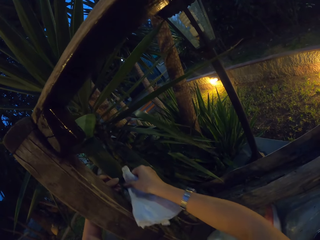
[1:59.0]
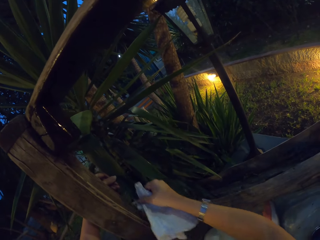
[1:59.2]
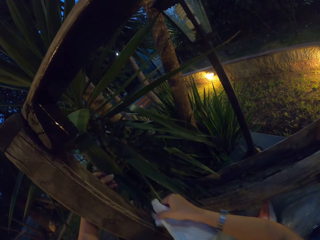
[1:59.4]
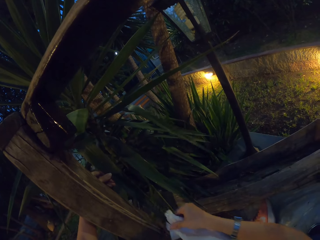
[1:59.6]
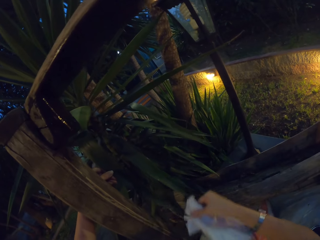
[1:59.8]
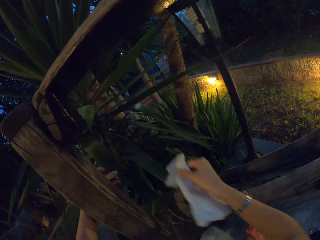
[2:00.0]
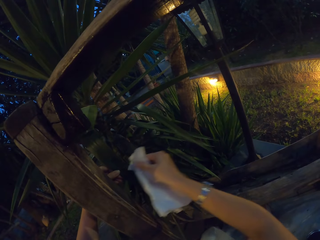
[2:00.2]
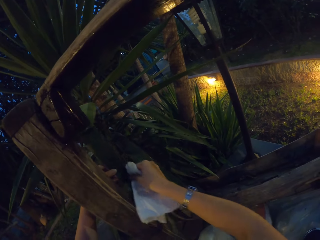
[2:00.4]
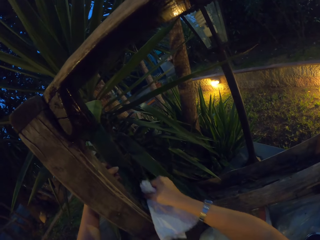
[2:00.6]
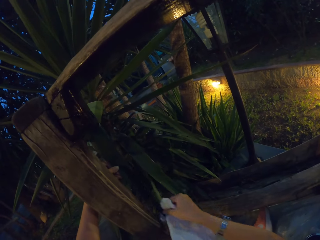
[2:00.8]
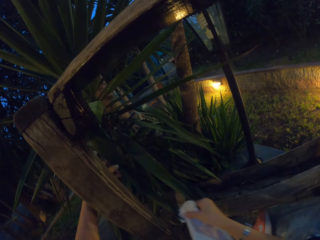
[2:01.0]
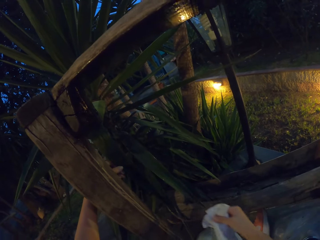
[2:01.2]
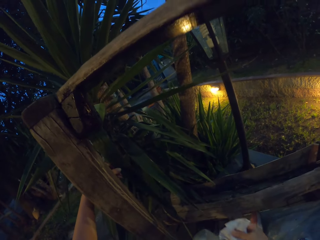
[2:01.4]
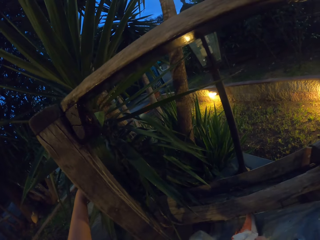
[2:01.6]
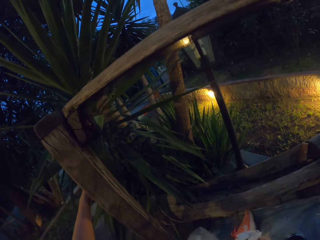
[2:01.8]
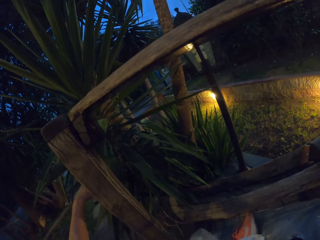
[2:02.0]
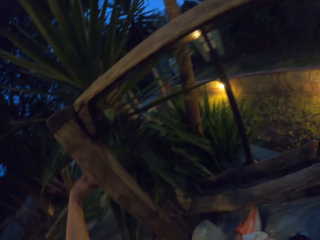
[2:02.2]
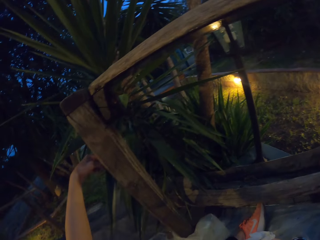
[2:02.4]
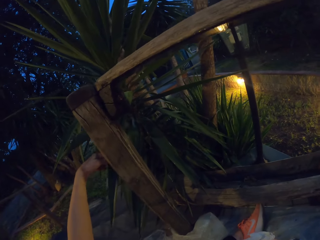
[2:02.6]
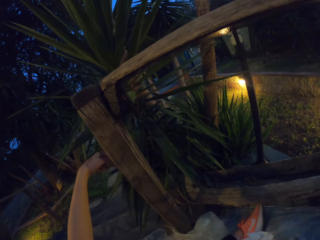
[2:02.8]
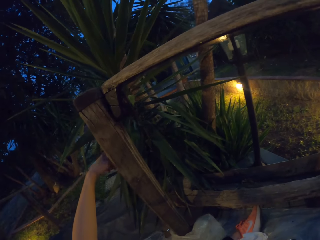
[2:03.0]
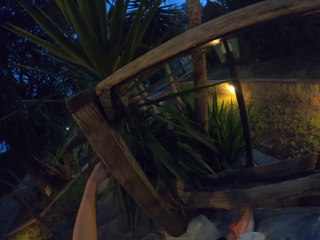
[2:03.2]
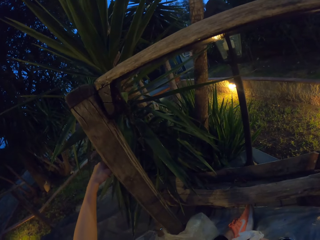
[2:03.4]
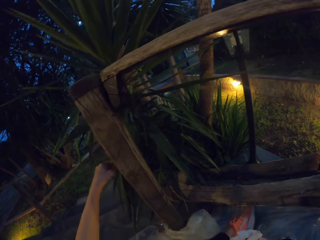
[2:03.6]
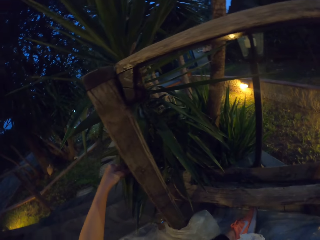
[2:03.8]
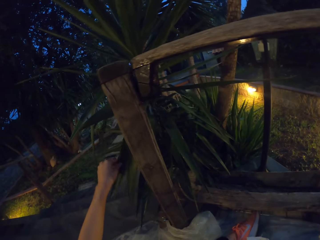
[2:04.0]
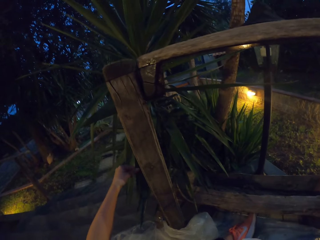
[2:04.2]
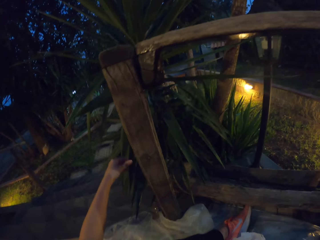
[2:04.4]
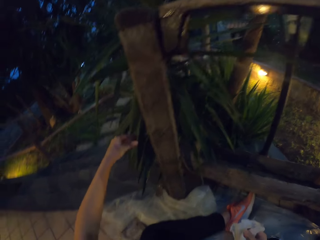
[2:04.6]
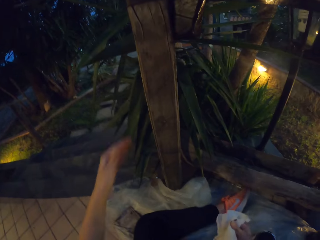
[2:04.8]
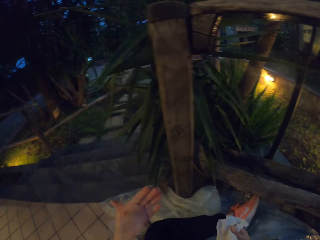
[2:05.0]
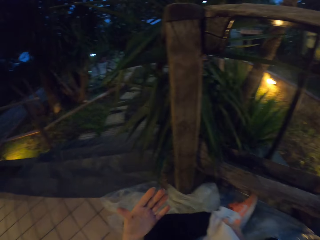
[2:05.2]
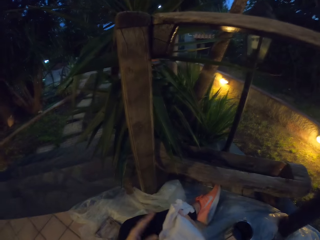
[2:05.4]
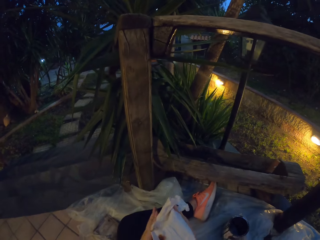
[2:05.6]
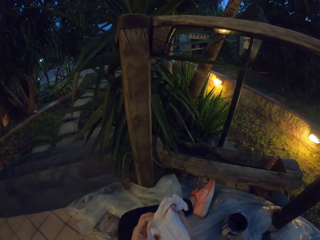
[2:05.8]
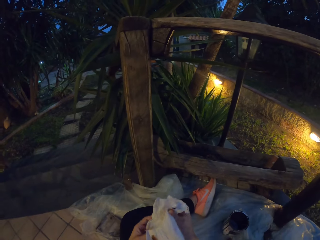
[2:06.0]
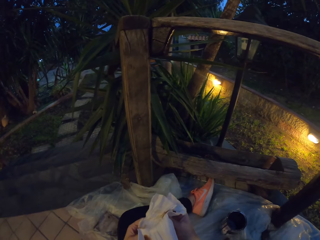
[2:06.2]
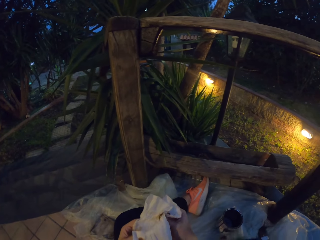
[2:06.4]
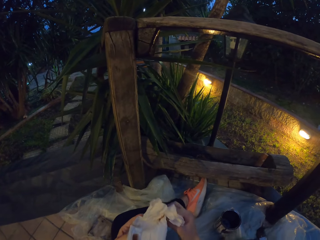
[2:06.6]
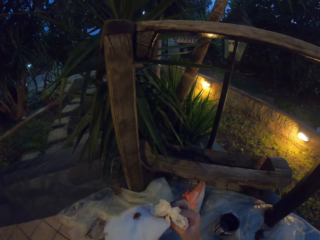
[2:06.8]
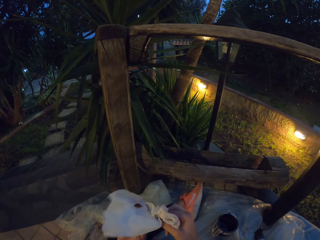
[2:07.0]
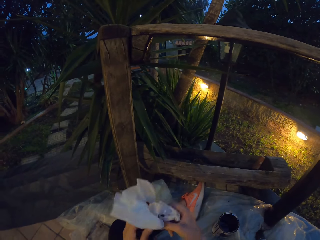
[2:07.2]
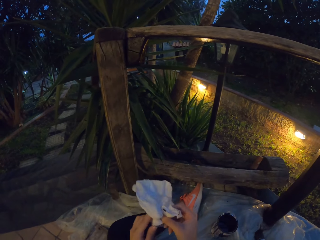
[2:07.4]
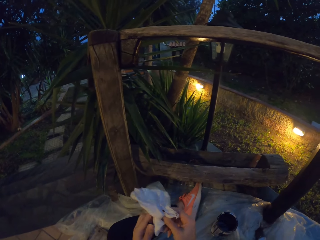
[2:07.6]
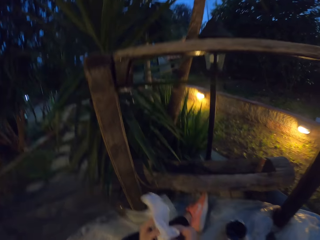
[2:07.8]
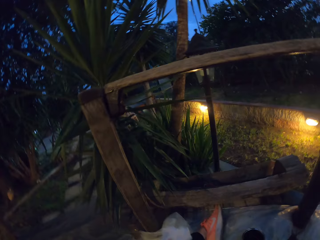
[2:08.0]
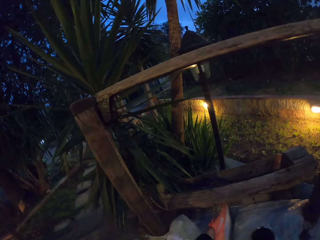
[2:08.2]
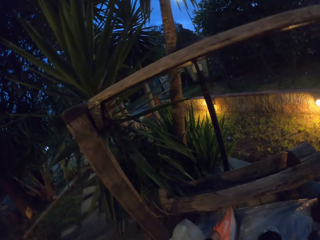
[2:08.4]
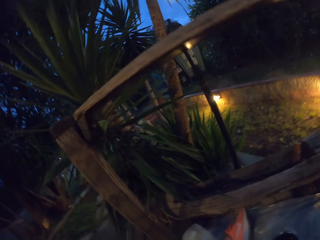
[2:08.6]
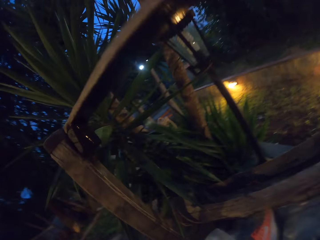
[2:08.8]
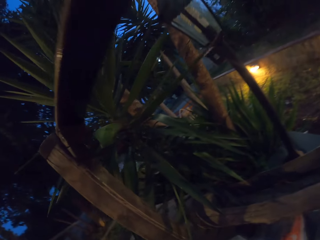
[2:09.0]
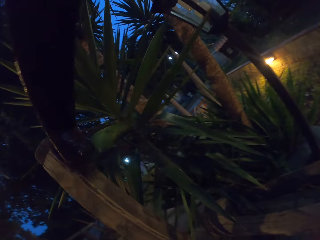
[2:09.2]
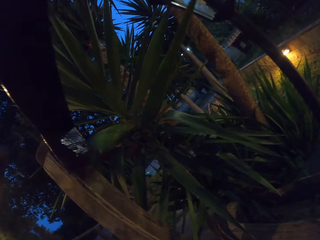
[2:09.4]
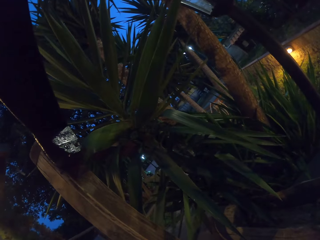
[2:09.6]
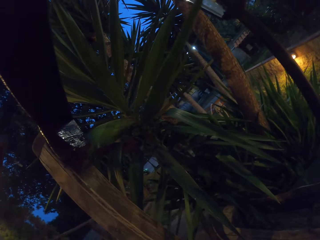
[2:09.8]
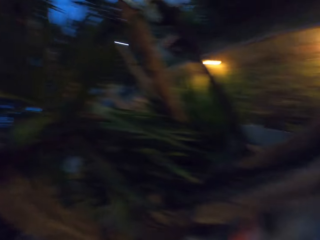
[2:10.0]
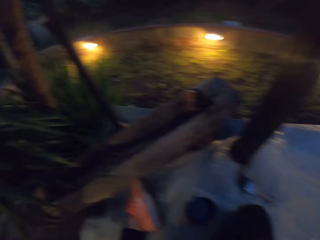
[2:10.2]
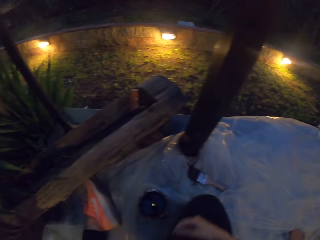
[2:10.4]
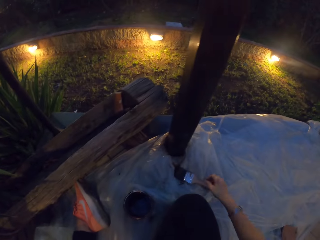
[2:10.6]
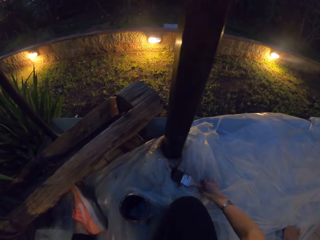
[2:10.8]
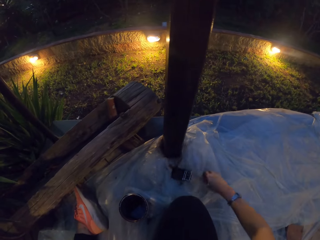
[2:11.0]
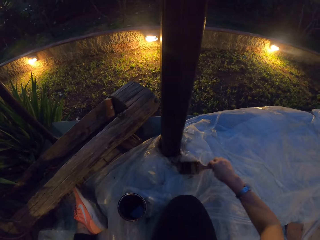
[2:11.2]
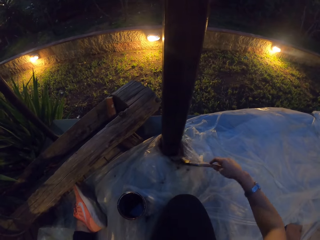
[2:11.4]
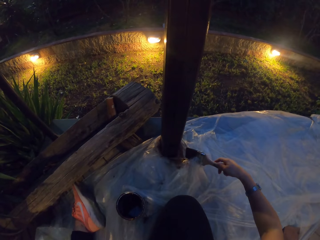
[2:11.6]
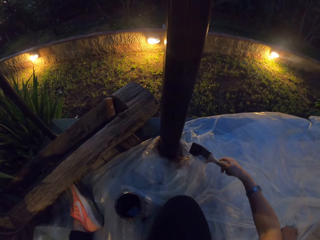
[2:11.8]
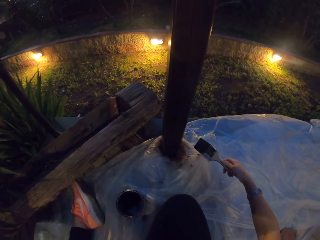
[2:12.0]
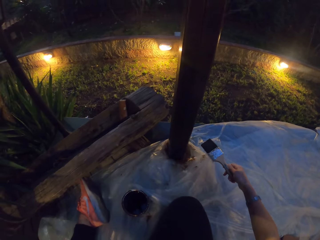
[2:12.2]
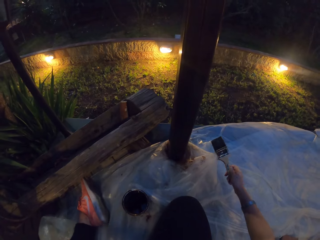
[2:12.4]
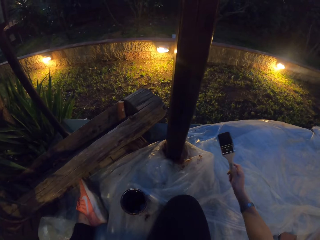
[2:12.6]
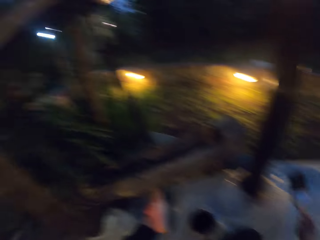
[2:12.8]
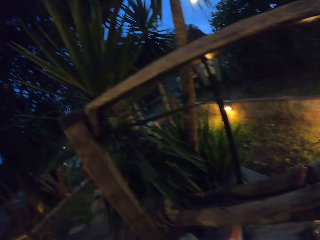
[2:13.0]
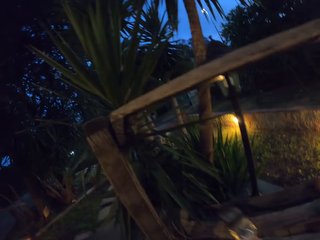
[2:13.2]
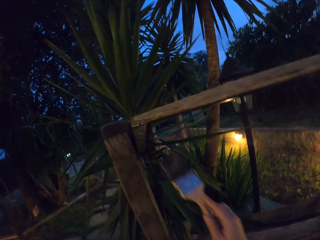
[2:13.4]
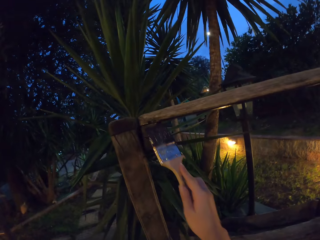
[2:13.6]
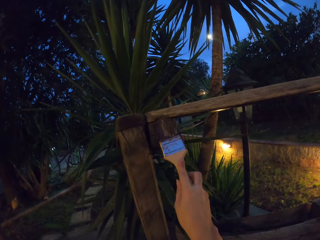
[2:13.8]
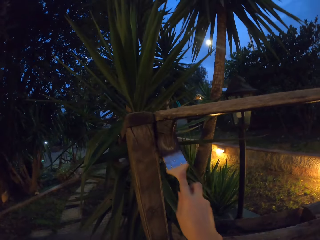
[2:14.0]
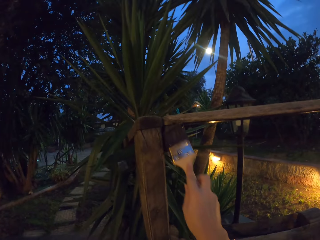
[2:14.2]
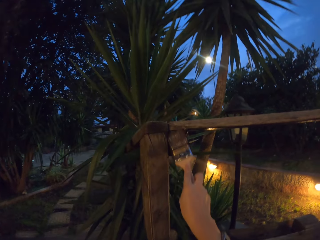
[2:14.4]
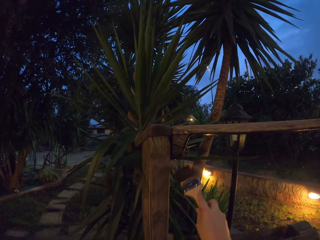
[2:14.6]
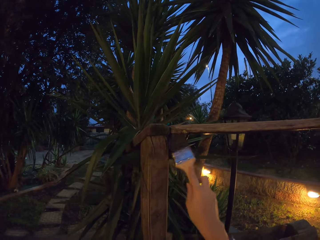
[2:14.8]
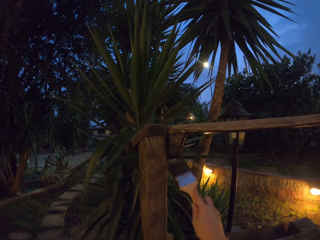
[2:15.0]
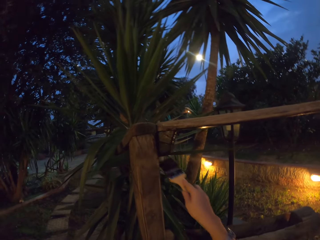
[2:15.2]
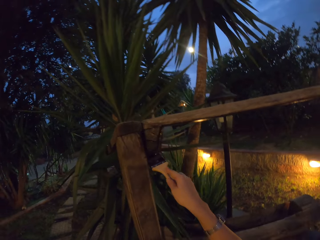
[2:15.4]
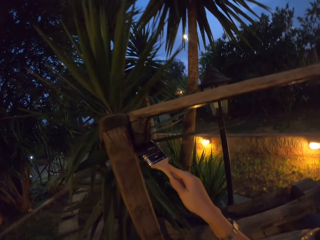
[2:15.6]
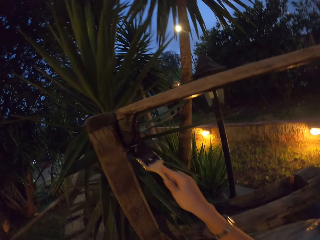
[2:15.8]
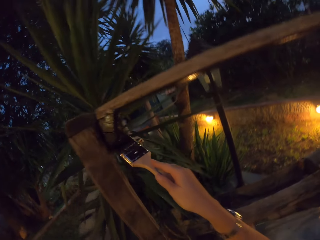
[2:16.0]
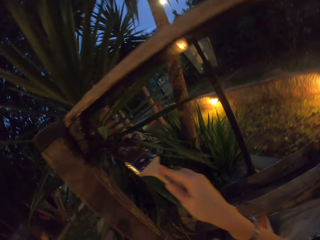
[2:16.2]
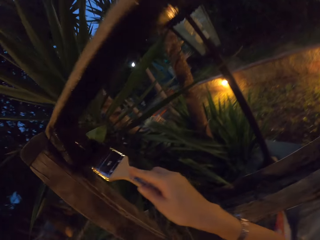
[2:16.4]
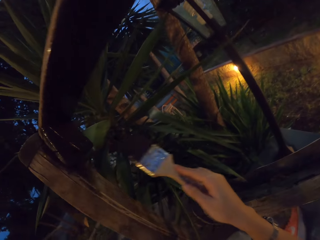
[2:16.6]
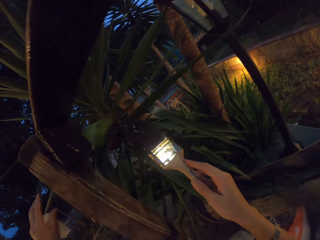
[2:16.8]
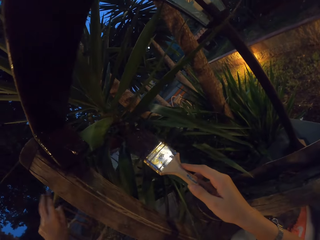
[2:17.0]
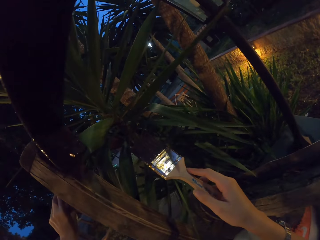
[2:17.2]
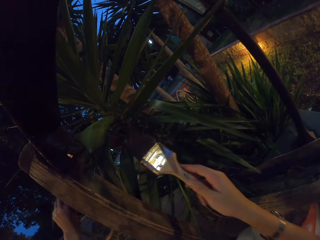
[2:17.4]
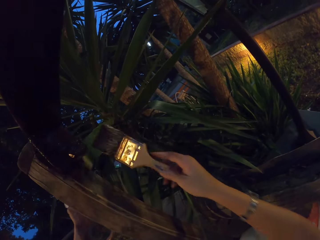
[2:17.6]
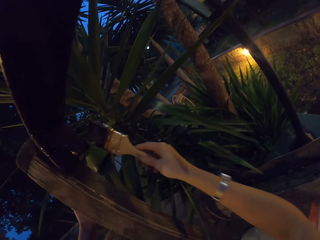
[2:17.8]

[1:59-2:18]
The camera wearer adjusts the plant with his left hand. He squeezes the paper with both hands. He picks the paint brush from the polythene bag. He paints the wooden stair rail with the paint brush. He adjusts the plant with his left hand.

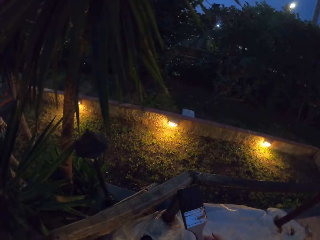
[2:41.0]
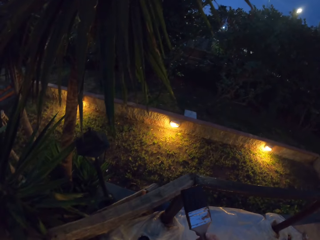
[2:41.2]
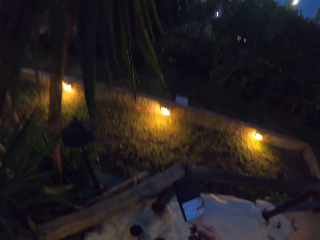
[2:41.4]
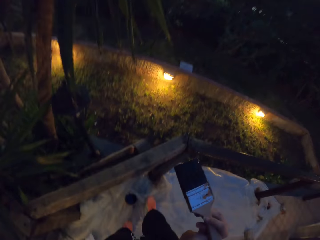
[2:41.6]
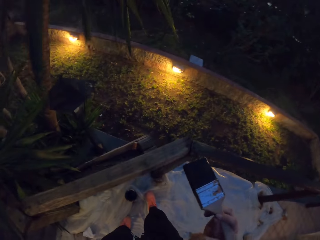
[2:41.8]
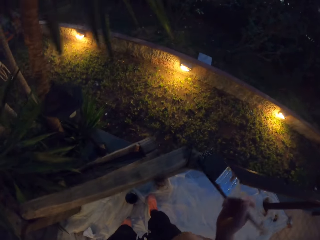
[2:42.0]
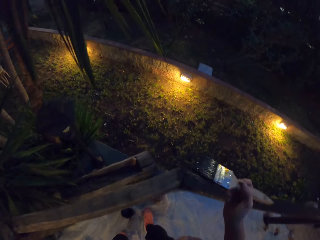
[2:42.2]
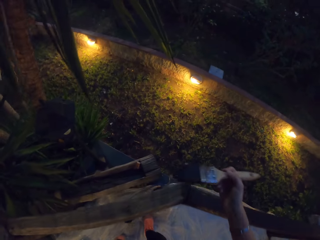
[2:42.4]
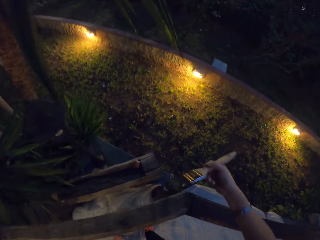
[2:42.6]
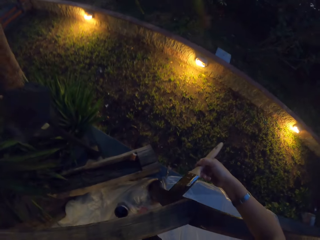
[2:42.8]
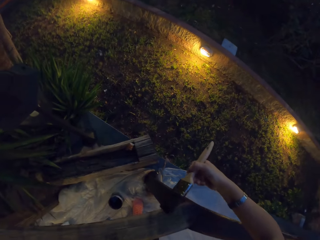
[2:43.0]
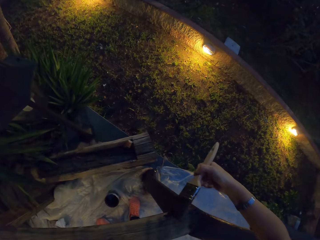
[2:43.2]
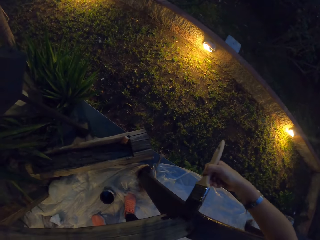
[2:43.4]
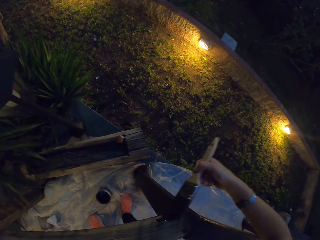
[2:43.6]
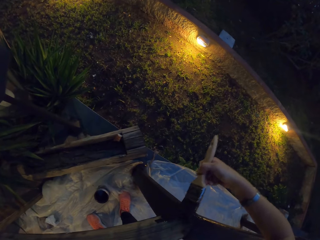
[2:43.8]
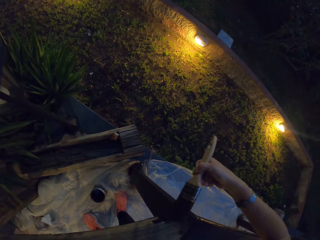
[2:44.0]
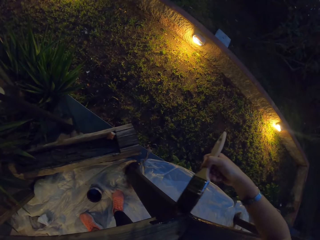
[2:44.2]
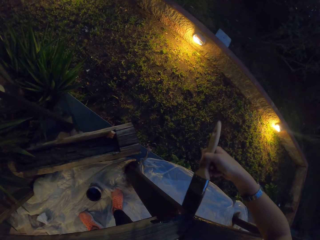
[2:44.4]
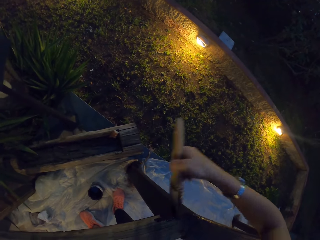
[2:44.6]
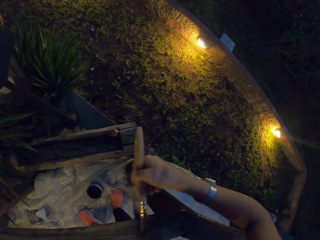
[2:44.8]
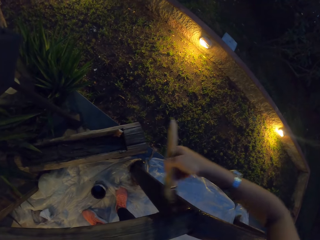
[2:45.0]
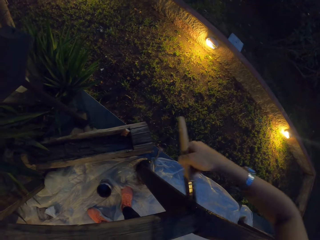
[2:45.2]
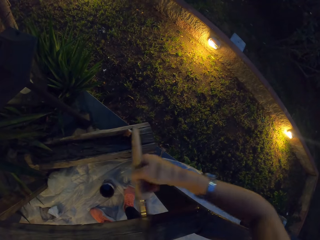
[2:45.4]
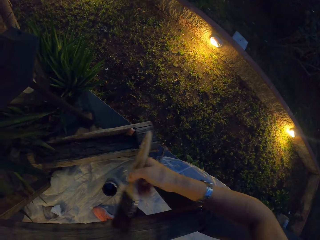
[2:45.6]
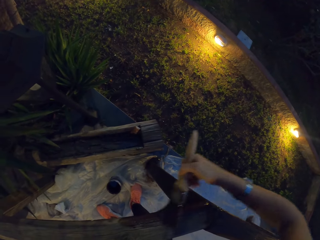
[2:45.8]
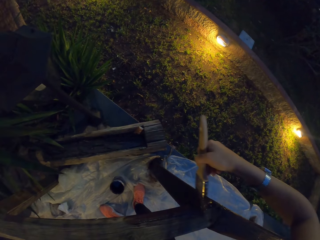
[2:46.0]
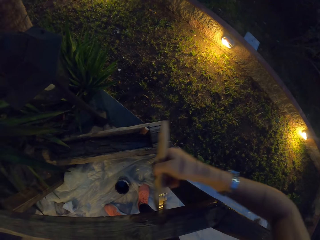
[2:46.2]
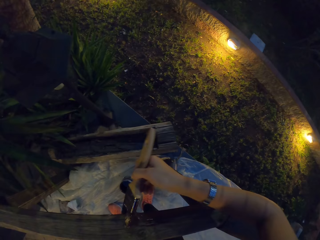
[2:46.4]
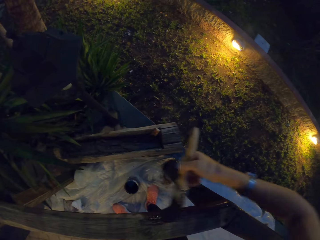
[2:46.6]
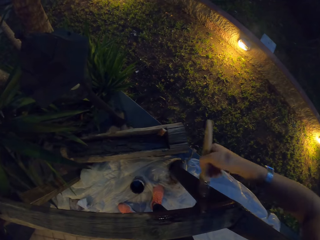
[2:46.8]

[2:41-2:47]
The camera wearer paints the wooden stair rail with the paint brush.
